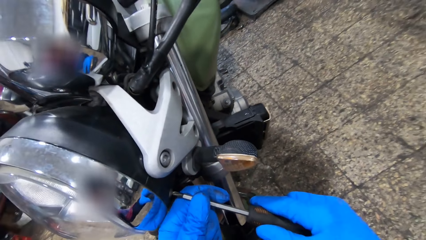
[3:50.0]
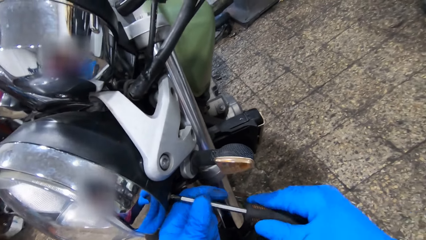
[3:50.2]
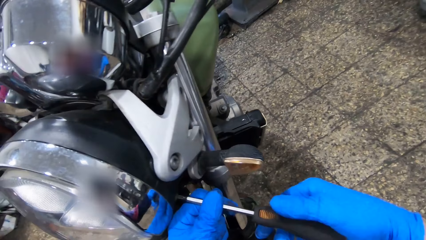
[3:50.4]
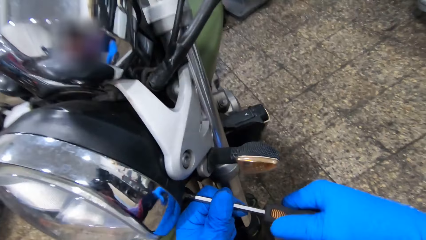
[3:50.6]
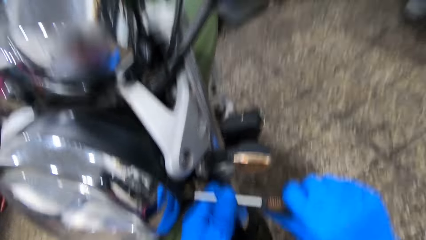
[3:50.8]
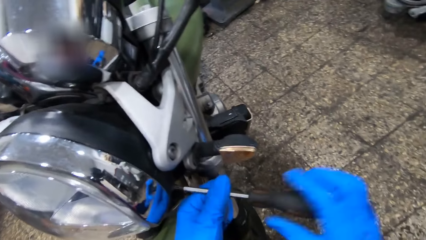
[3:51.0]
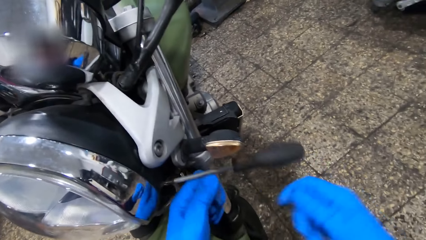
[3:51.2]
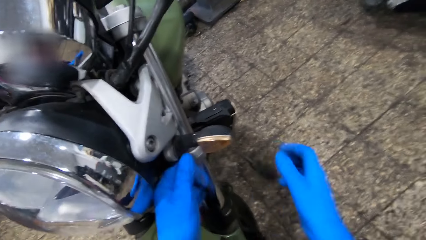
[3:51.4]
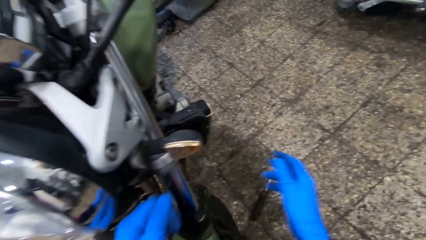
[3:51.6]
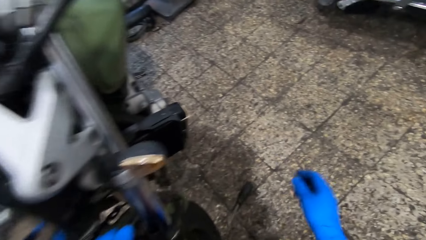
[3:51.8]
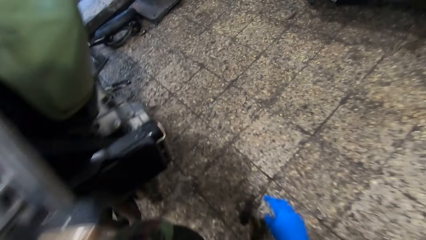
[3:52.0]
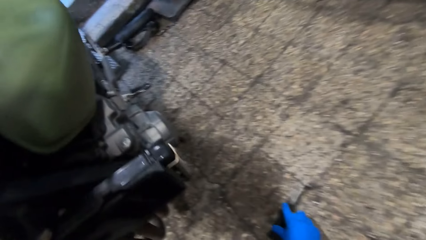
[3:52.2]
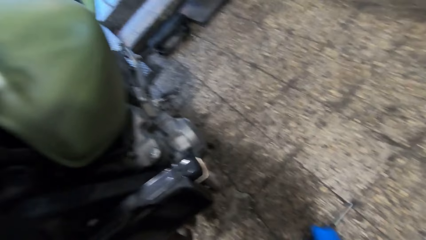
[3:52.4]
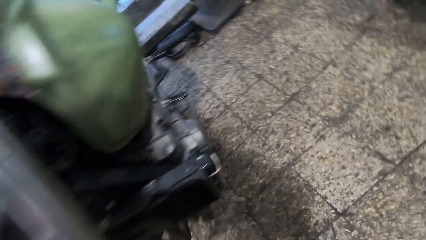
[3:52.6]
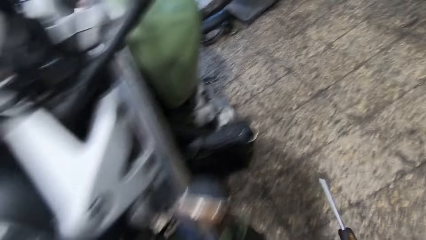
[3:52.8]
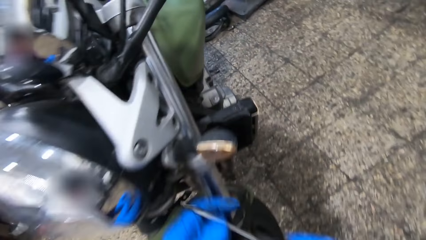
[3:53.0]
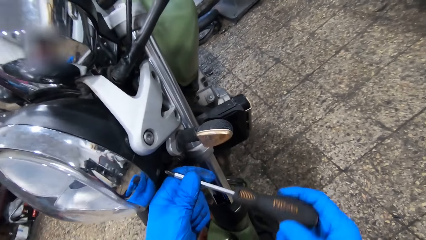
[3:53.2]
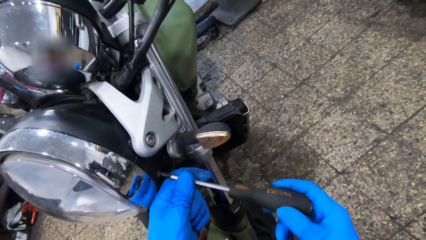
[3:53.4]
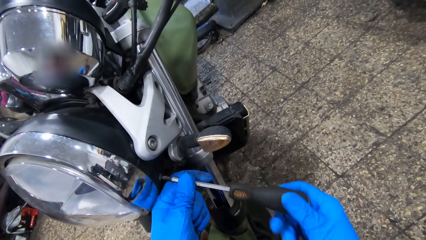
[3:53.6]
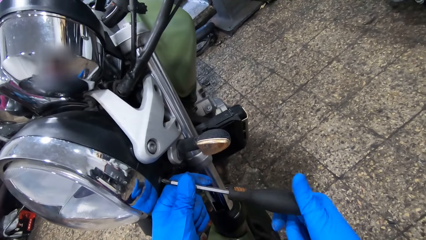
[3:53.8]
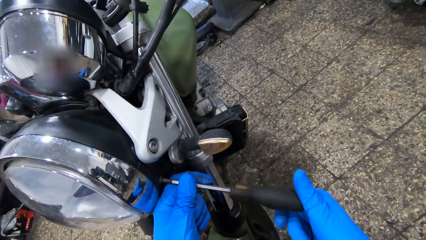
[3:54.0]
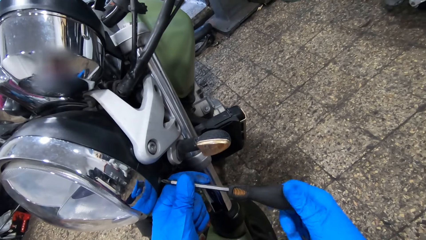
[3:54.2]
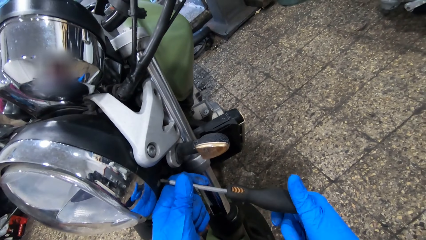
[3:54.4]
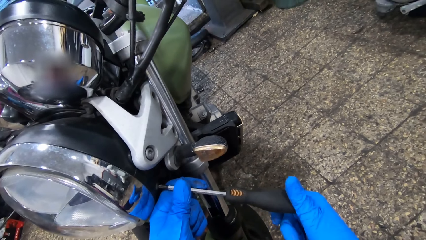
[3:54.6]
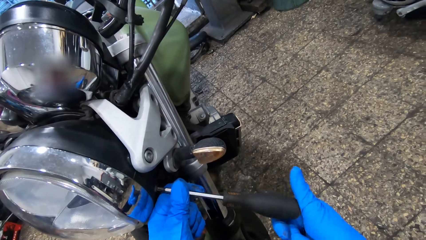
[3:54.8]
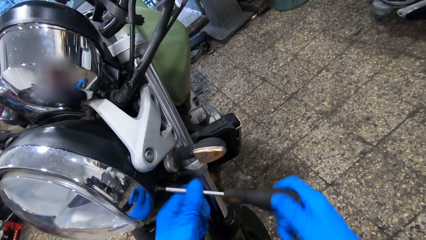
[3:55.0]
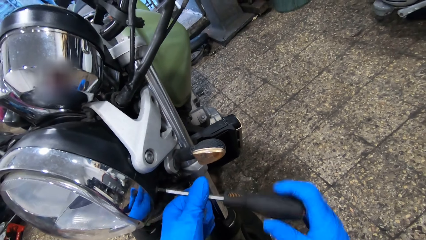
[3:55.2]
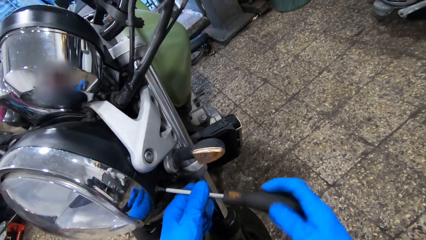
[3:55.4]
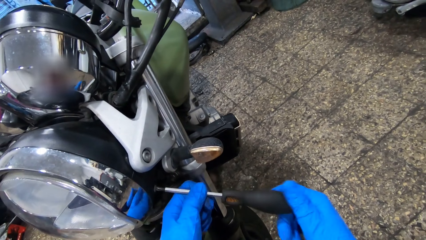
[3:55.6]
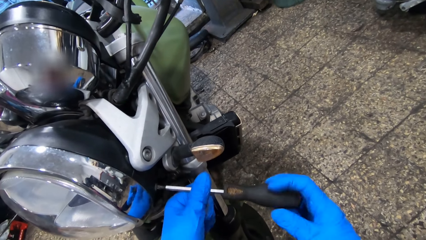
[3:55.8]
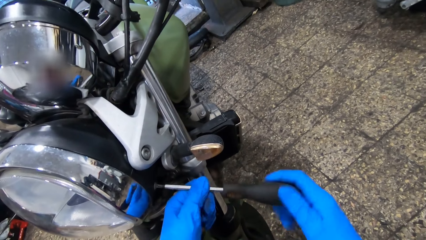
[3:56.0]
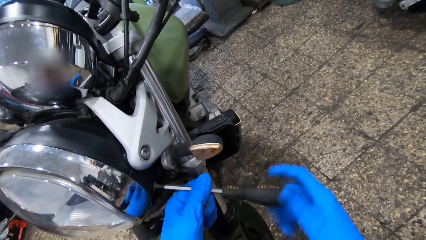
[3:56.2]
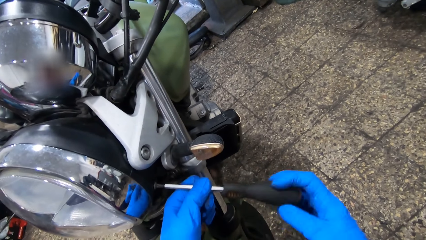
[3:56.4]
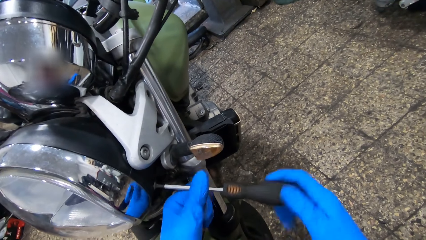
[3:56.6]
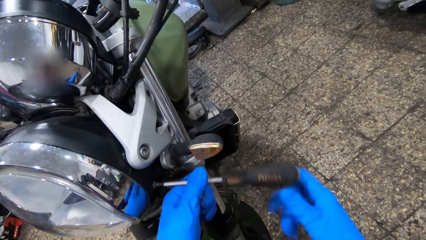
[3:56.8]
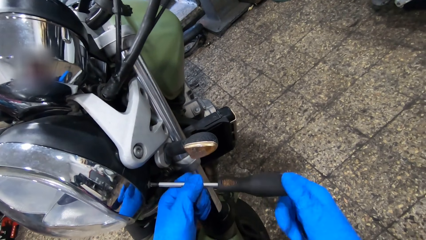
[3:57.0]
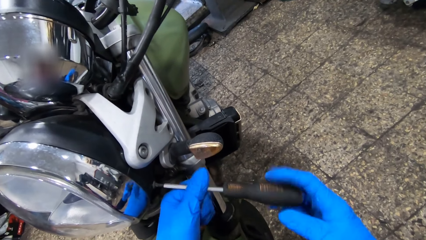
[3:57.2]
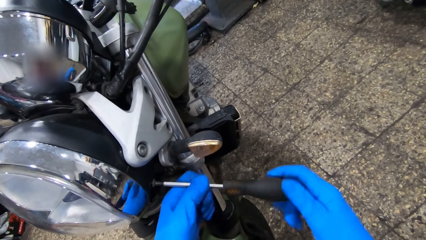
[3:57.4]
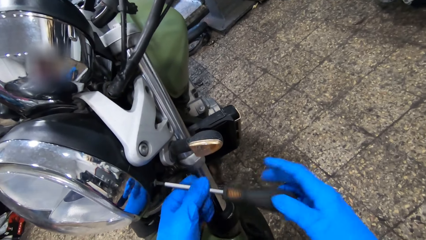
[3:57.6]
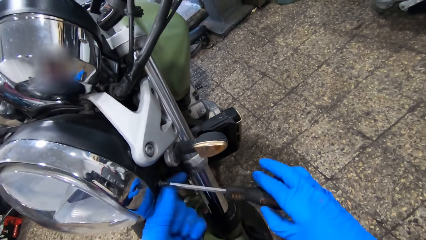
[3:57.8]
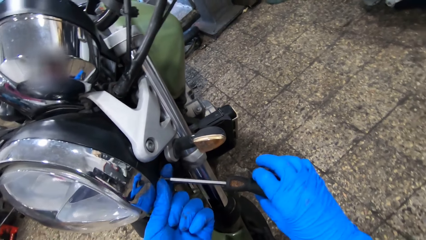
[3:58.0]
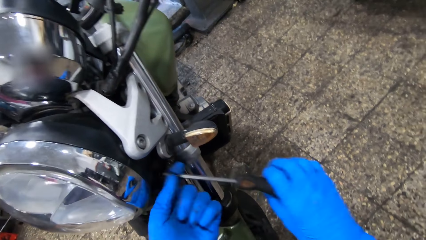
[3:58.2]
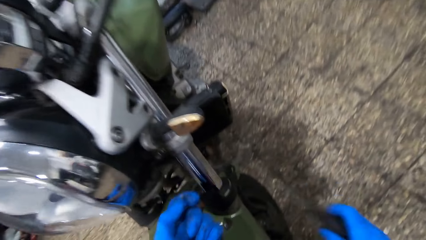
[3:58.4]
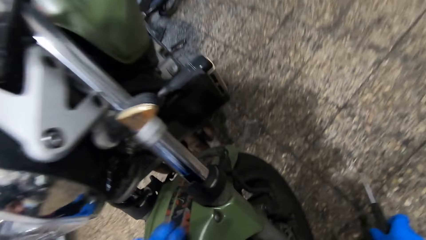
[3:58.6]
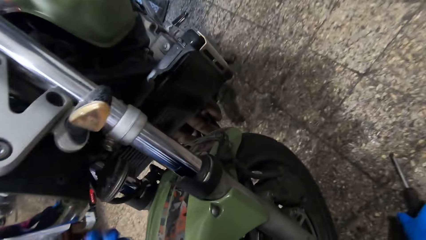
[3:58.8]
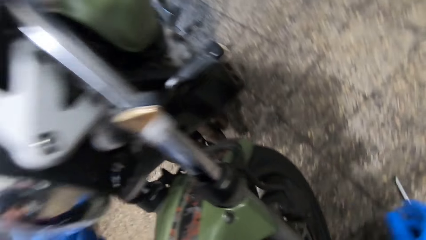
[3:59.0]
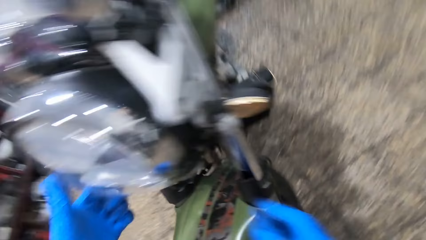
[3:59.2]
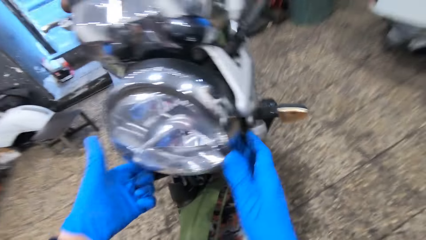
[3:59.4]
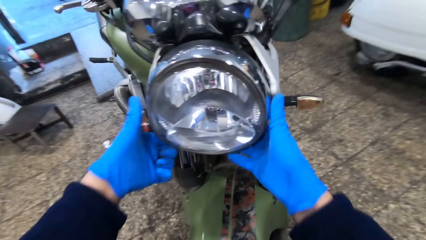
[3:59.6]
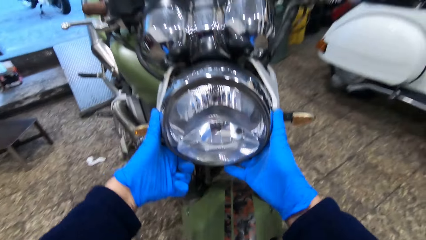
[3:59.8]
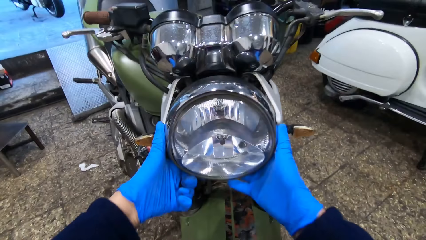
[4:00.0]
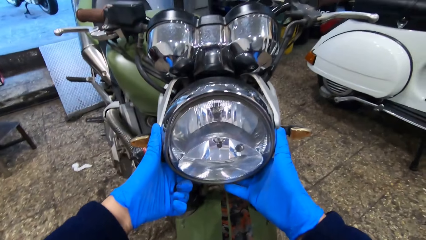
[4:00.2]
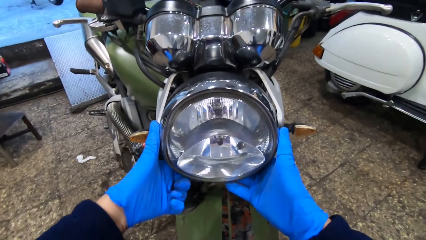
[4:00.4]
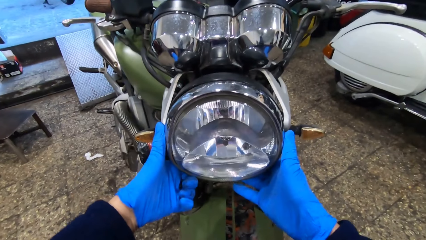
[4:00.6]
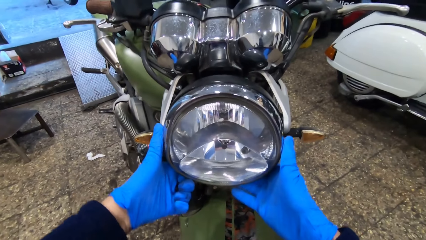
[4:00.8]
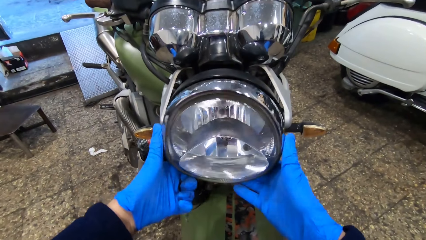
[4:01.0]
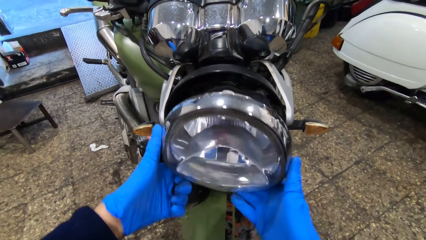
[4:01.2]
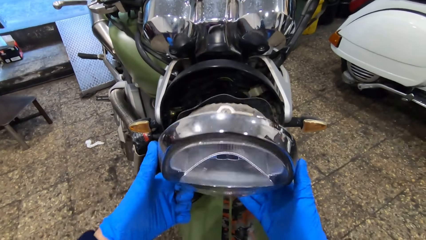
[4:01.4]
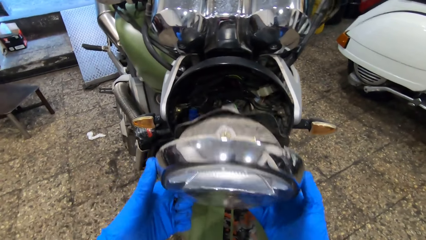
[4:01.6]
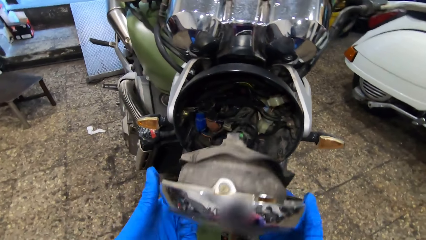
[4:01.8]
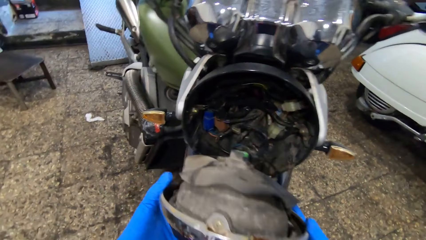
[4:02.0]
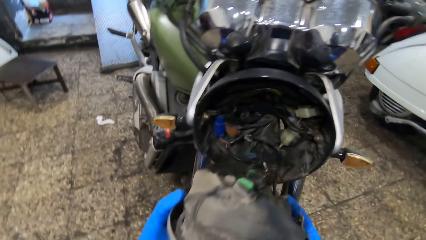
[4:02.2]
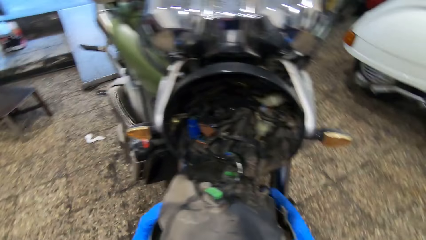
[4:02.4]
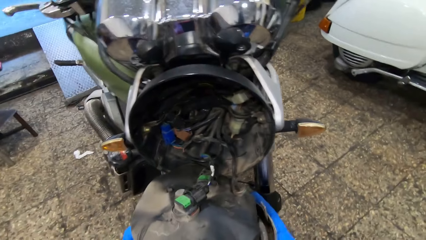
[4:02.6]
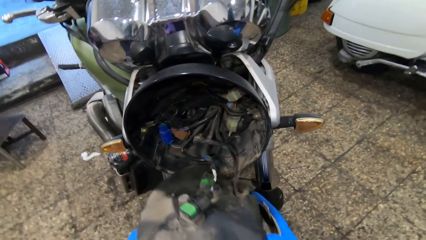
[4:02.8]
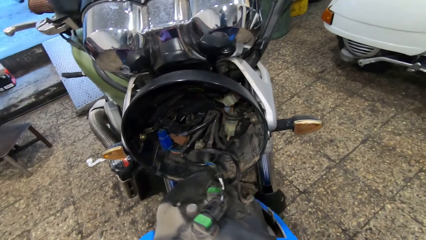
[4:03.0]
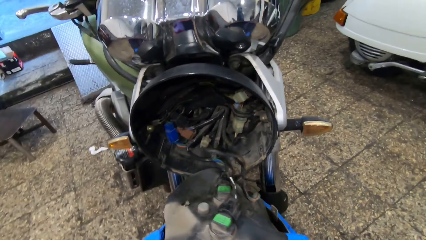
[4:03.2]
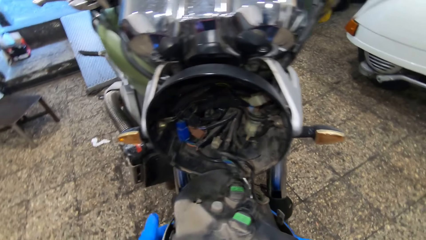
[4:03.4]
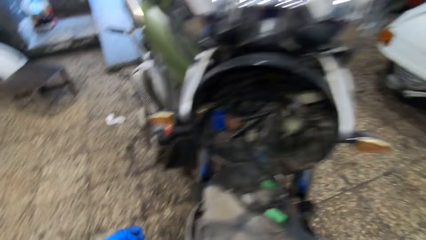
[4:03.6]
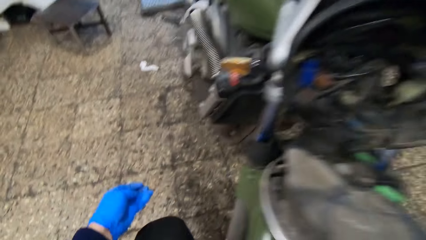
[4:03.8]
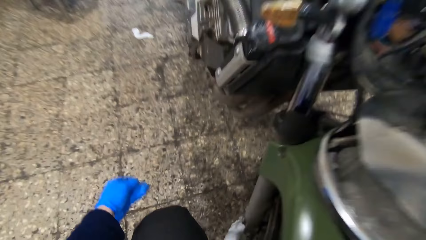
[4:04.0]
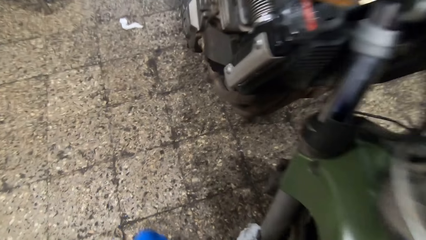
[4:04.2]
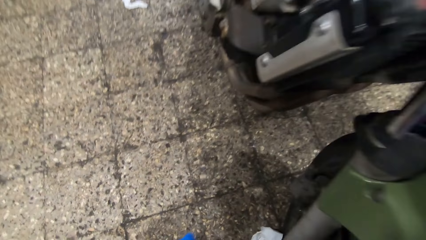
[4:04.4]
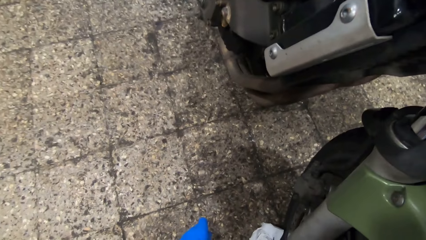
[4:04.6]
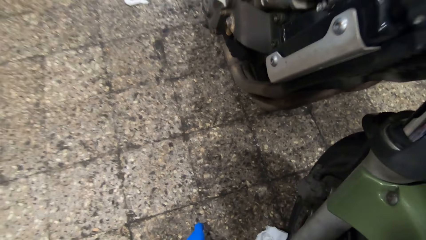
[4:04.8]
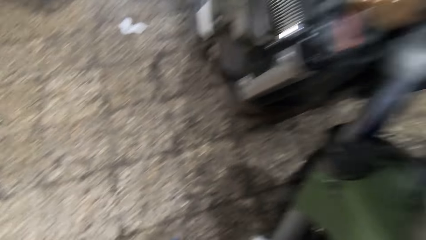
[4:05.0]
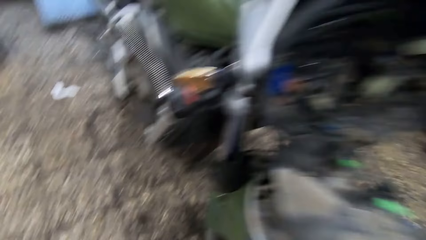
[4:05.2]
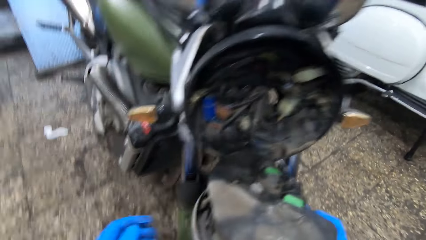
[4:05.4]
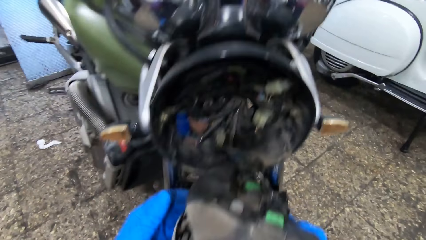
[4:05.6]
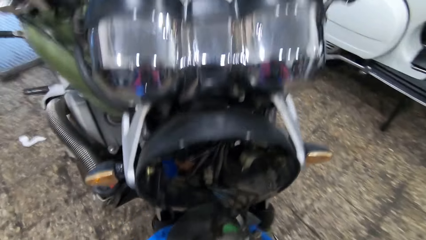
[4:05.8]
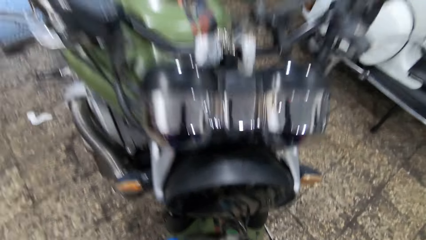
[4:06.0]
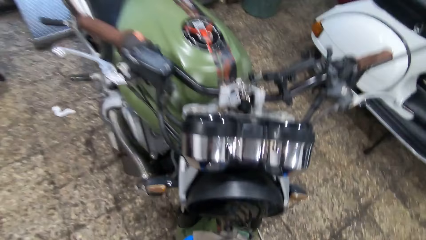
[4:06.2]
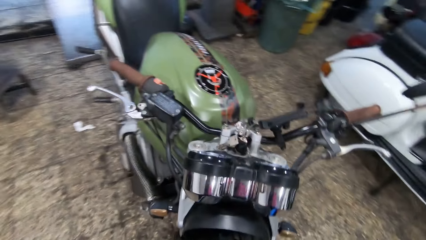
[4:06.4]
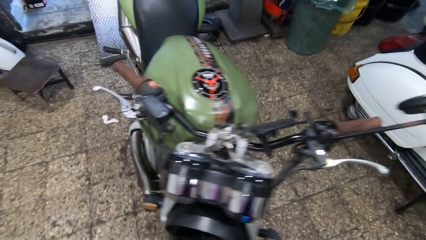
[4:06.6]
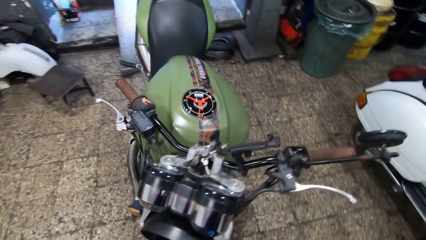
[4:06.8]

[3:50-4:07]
The camera wearer loosens another screw on the headlight on the motorcycle with the screwdriver in his hands. He adjusts a nut with the screwdriver. He drops the screwdriver in his hands on the floor. He picks up the screwdriver from the floor with his right hand. He loosens the screw on the headlight on the motorcycle with the screwdriver in his hands. He adjusts the nut with the screwdriver. He drops the screwdriver on the floor with his right hand. He removes the headlight from the motorcycle with both hands. He adjusts a light with his hands. He opens the light with his hands.
